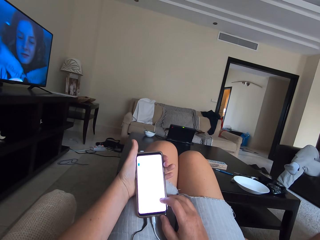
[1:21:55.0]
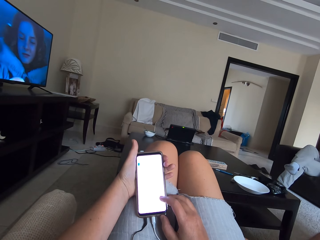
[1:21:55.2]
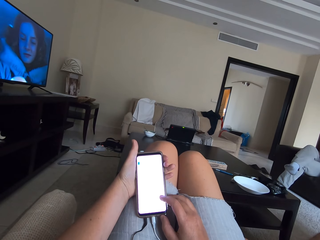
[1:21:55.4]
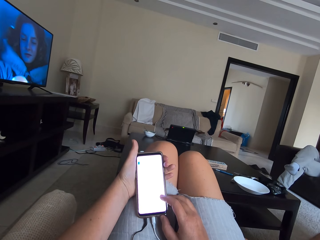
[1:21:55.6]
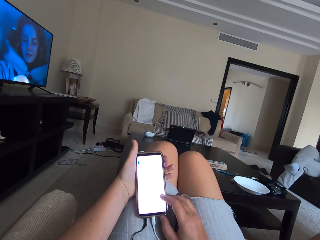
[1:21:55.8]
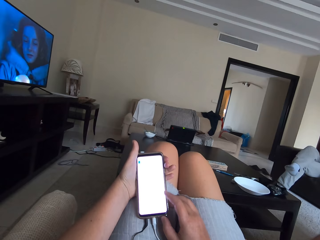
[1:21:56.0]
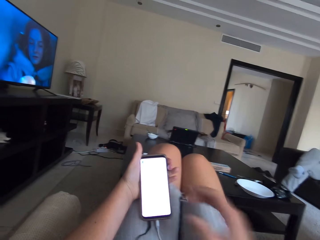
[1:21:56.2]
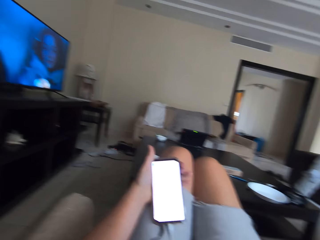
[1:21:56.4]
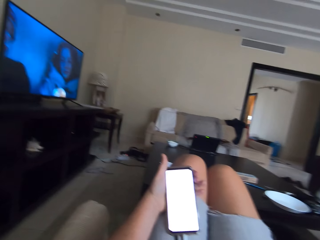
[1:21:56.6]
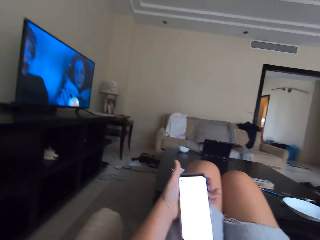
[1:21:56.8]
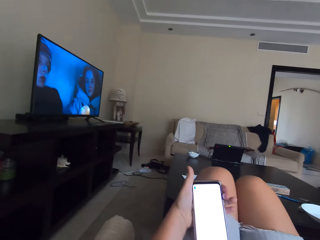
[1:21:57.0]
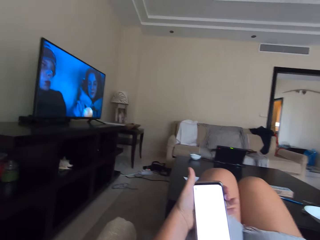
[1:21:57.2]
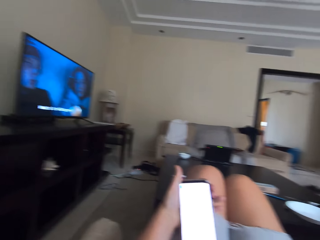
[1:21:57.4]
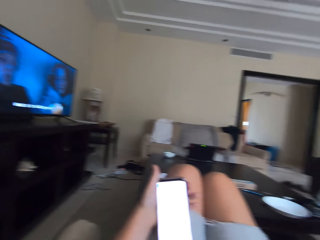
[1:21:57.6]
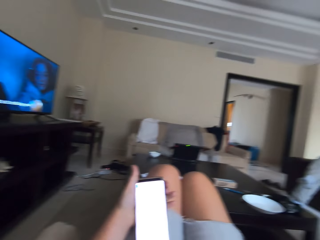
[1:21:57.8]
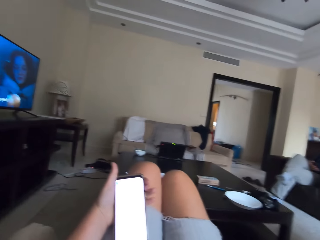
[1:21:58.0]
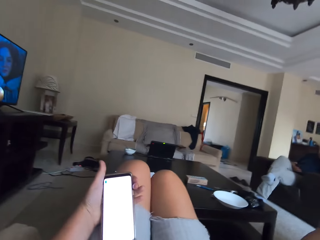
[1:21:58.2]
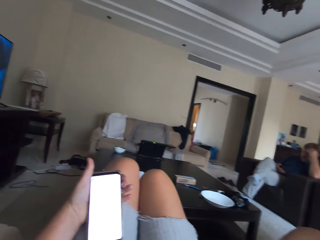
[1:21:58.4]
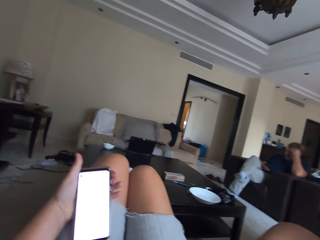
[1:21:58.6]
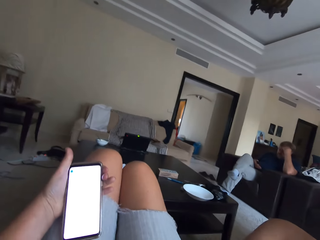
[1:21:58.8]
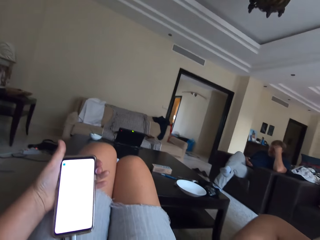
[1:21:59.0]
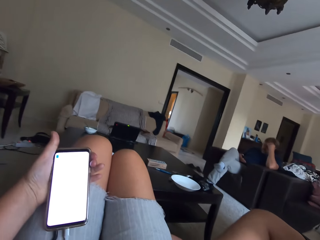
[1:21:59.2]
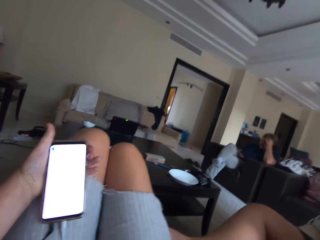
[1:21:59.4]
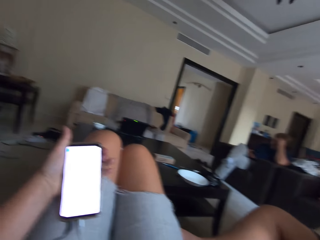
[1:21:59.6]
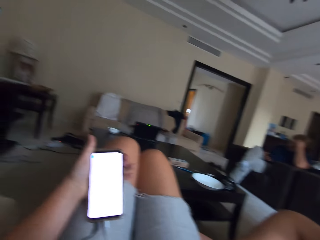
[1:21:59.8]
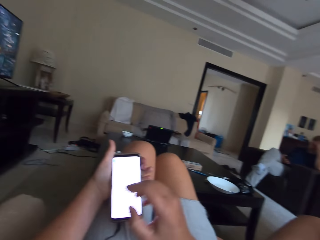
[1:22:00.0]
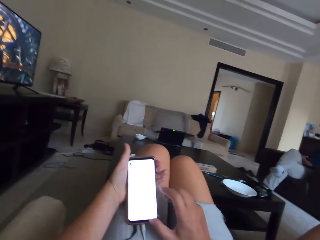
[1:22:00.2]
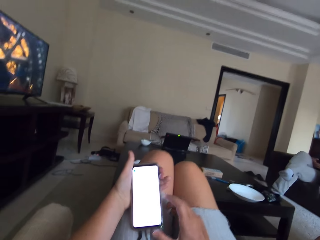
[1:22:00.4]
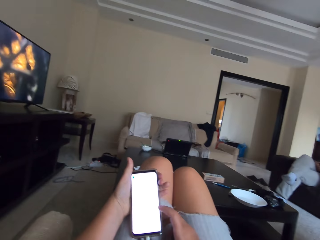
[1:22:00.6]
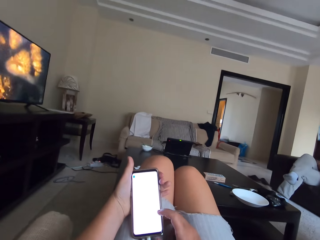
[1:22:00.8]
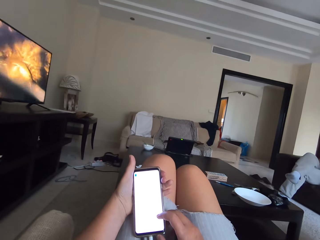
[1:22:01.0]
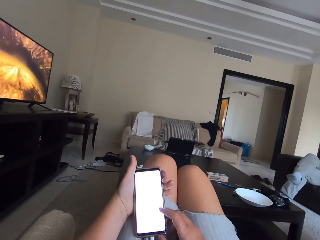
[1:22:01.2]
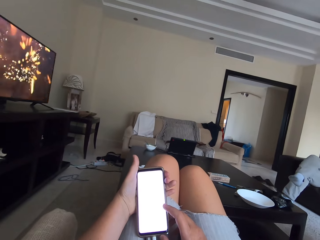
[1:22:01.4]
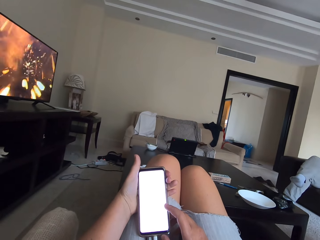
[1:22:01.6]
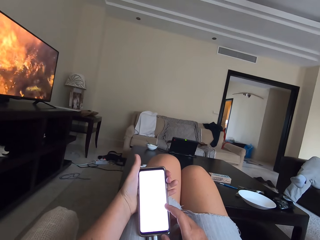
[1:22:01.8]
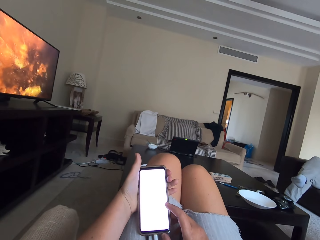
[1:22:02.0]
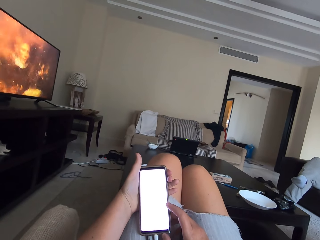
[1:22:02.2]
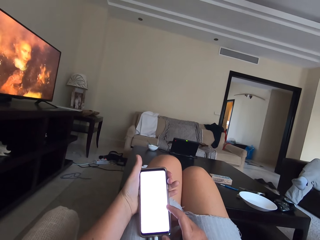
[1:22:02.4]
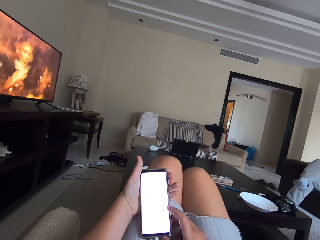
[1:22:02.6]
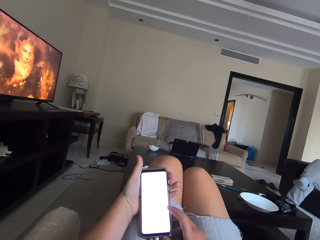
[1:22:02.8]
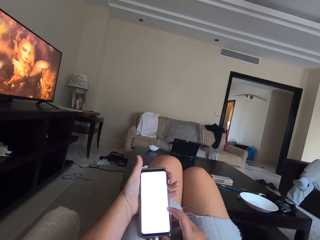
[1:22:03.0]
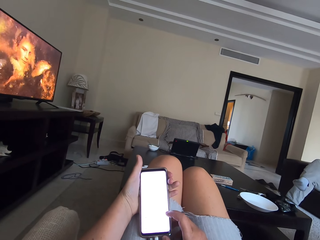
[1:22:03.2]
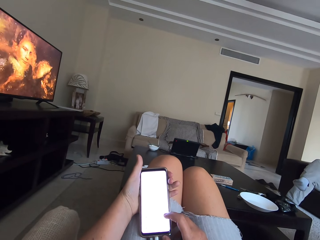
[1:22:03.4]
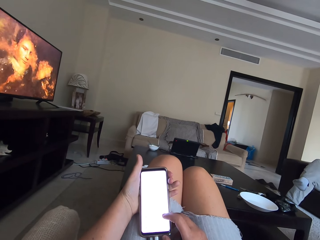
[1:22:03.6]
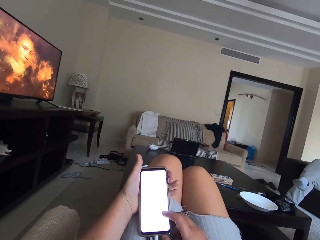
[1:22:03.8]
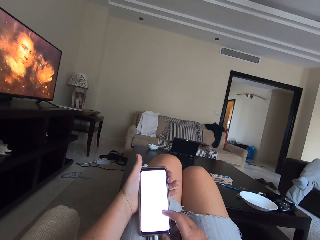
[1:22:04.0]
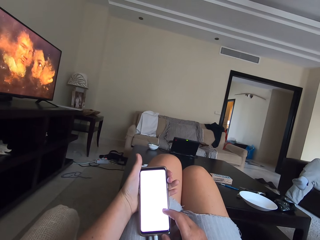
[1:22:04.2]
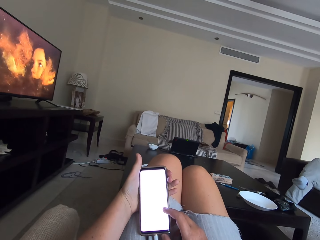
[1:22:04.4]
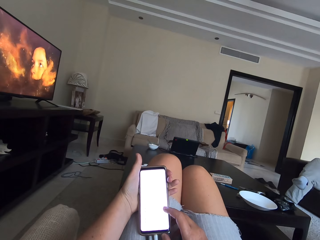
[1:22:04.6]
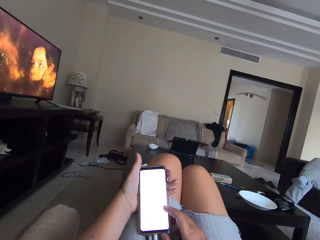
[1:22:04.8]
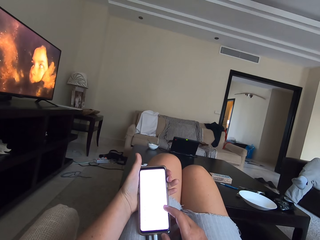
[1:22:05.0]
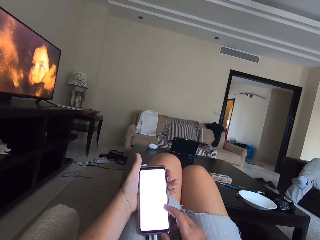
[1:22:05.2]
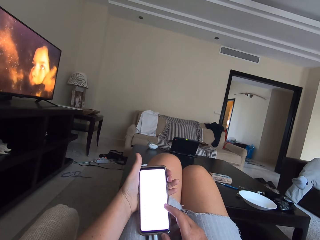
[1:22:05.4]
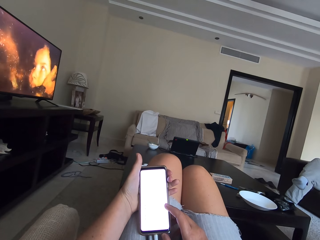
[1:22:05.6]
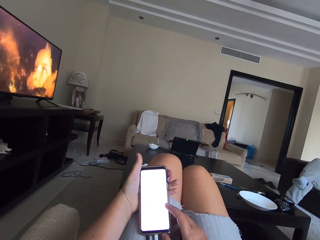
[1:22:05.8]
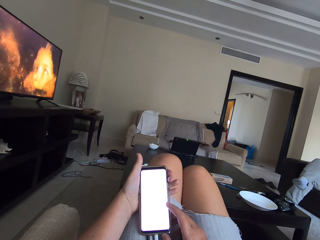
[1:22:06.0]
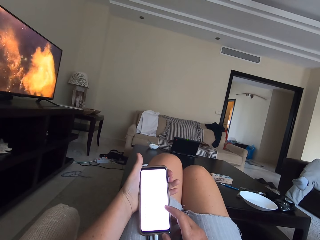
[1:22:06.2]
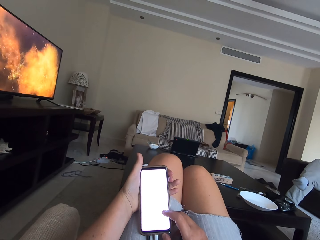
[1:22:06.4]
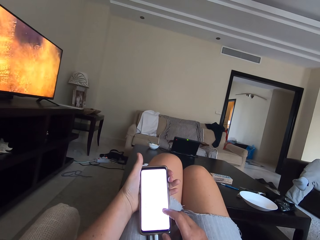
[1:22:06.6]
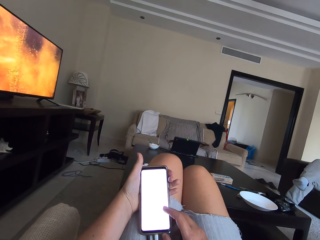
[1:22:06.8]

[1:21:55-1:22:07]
The camera wearer touches the face. They scroll on a phone.

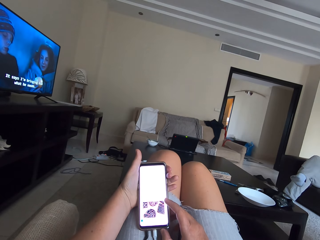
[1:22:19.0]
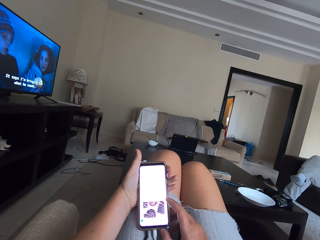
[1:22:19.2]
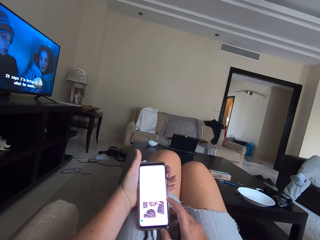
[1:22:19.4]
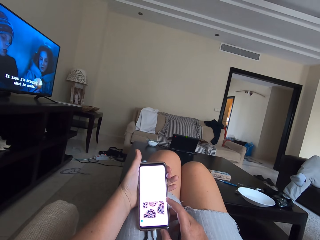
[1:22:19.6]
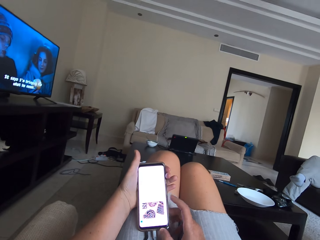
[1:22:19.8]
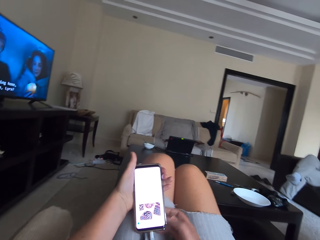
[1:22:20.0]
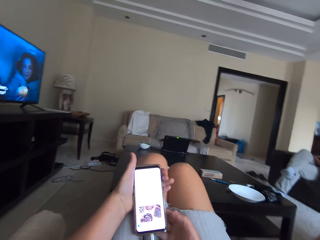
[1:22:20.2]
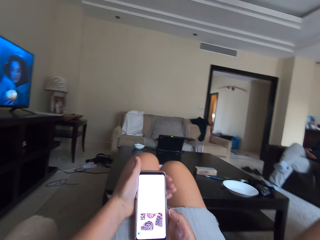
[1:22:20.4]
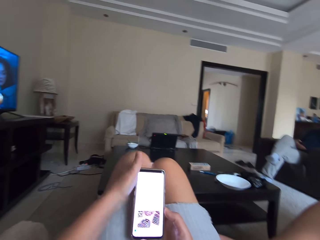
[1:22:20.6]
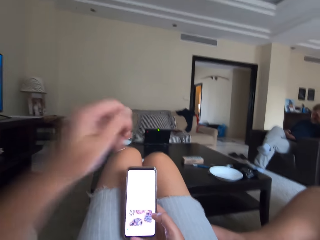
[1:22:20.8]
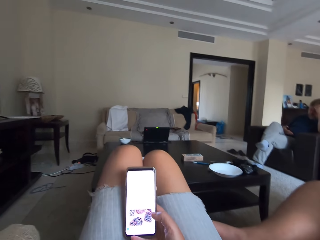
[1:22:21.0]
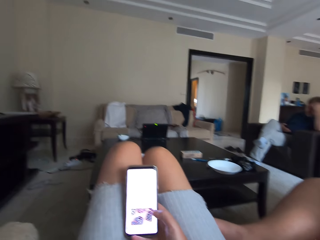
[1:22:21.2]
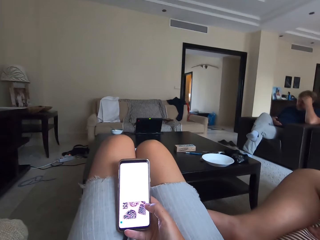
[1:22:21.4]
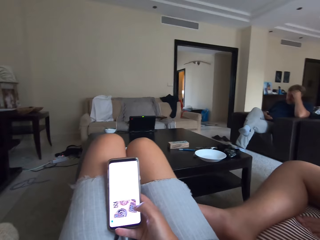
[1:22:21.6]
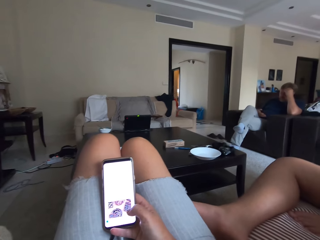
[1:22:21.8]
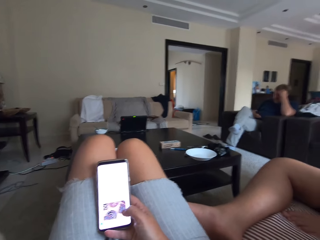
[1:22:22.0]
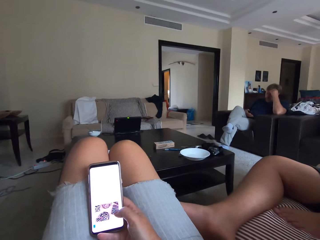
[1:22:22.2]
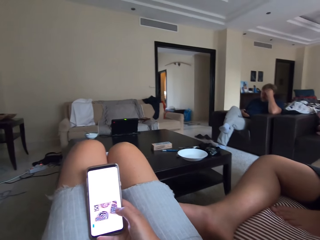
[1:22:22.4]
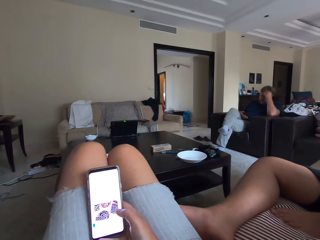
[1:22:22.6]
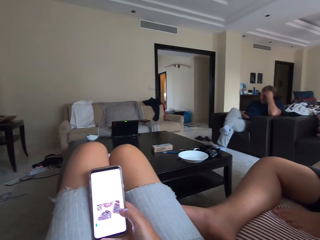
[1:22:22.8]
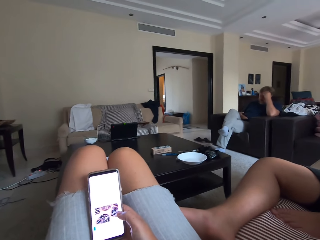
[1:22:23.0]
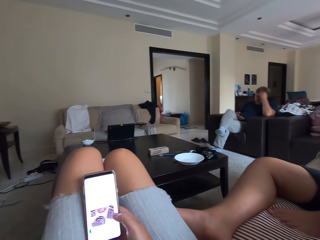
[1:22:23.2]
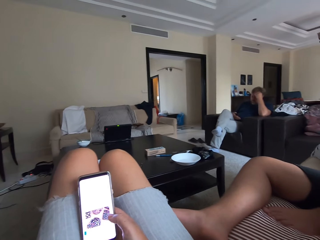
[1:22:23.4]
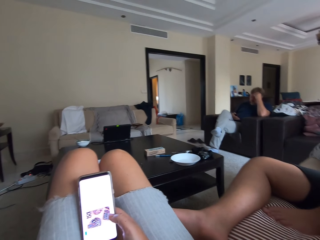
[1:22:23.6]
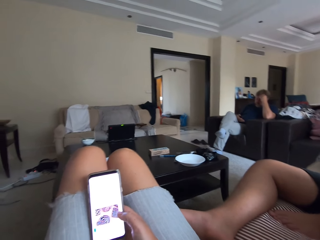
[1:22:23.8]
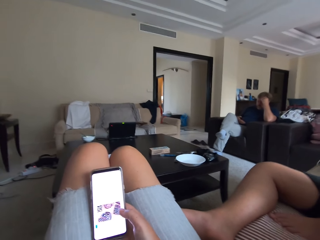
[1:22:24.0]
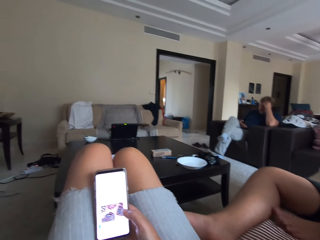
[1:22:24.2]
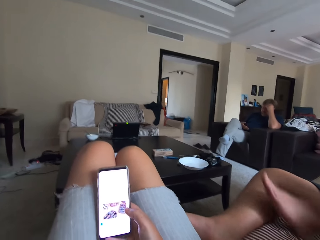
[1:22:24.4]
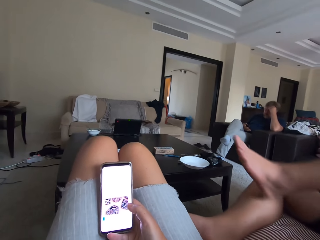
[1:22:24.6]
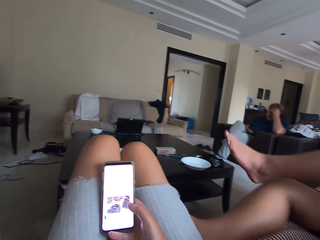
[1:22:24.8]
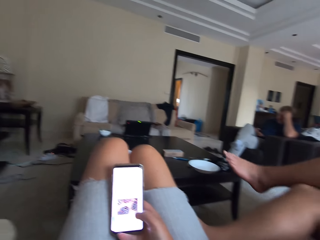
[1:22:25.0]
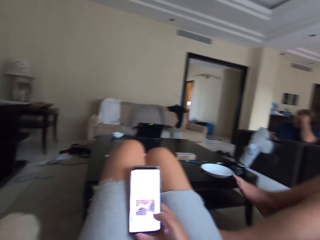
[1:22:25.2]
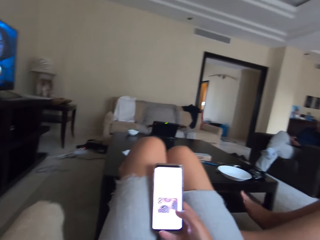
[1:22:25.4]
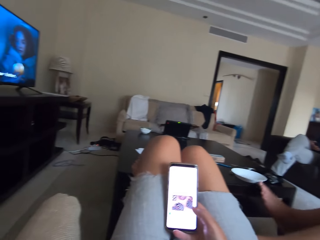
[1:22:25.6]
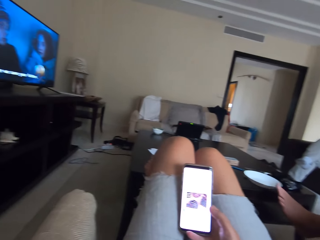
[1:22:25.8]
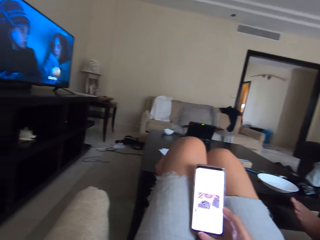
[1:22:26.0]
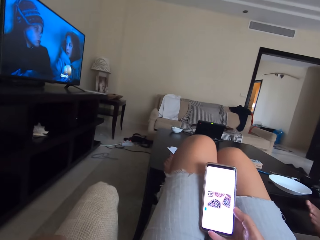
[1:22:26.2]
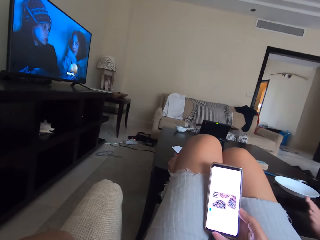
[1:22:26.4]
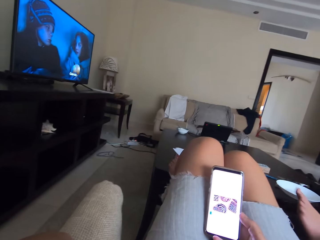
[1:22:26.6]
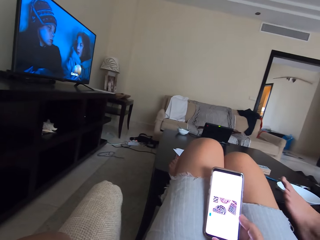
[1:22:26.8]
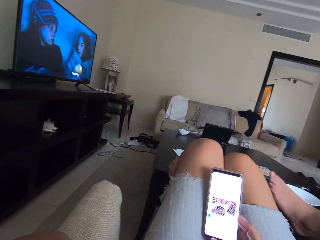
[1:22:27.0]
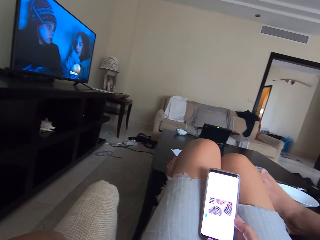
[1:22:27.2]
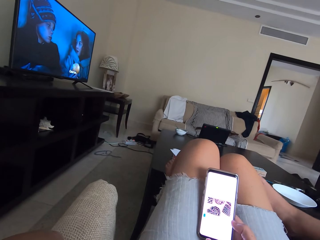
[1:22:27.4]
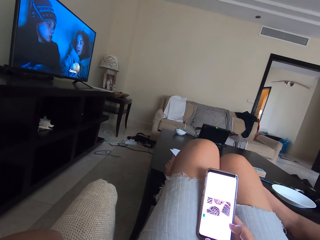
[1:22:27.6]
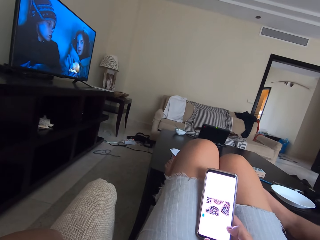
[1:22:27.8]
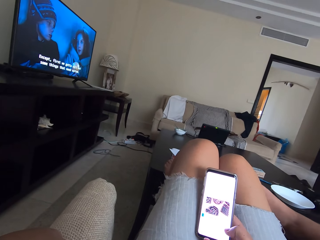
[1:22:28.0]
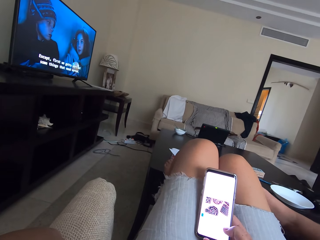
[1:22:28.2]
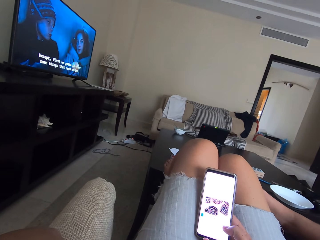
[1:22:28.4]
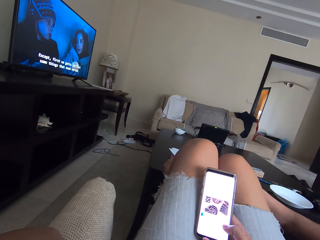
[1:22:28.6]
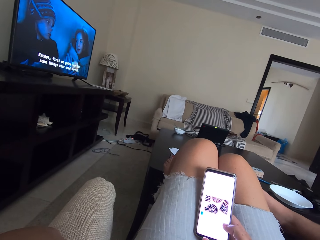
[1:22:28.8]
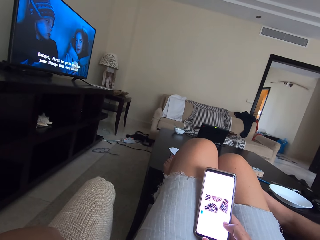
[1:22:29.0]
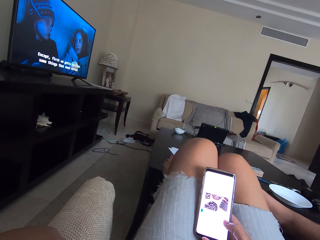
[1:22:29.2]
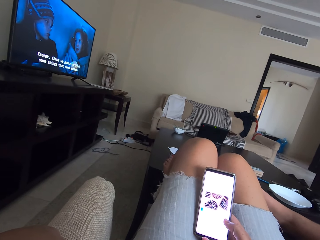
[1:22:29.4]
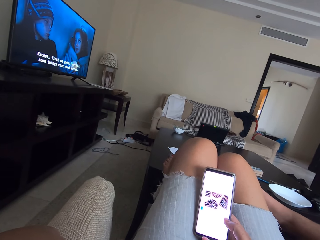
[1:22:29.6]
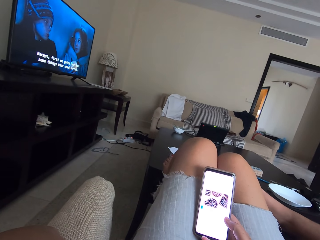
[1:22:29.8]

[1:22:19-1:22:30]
The camera wearer puts a hand on a couch. A person straightens a leg.
